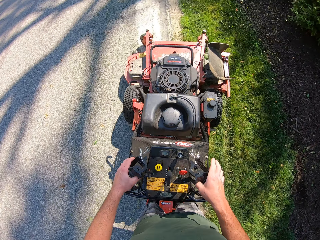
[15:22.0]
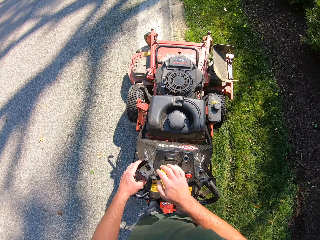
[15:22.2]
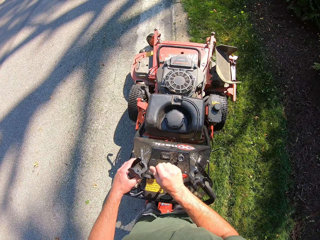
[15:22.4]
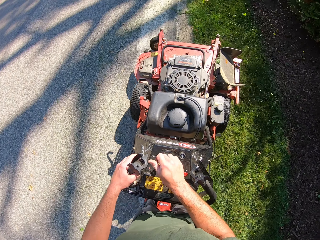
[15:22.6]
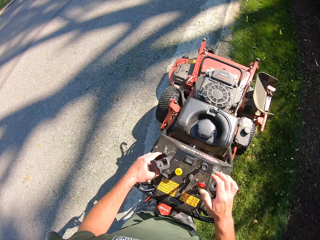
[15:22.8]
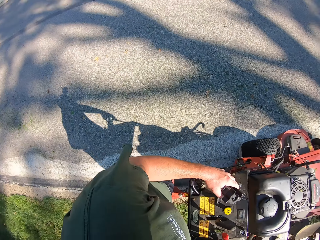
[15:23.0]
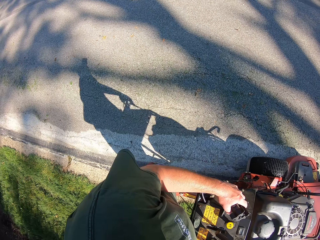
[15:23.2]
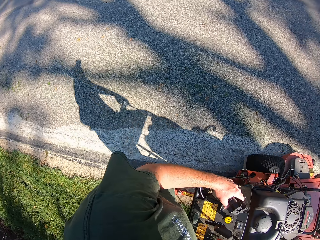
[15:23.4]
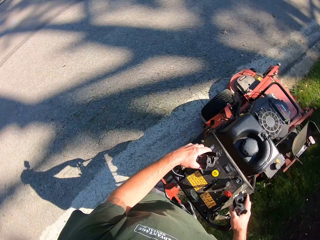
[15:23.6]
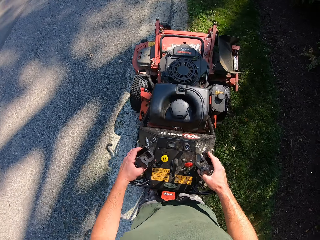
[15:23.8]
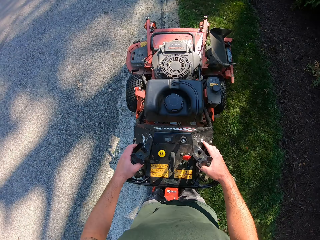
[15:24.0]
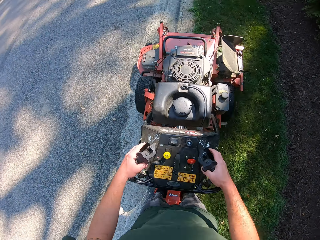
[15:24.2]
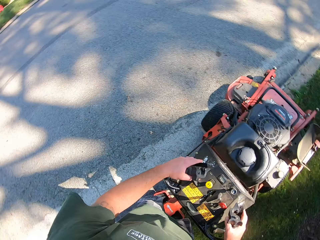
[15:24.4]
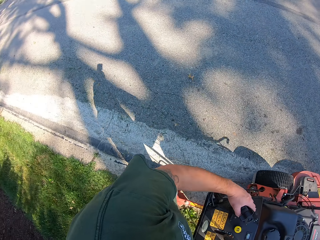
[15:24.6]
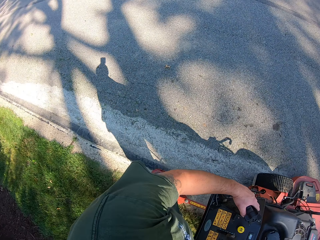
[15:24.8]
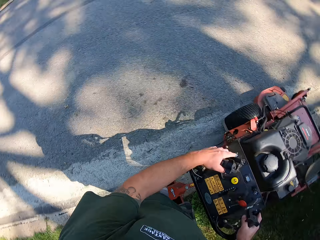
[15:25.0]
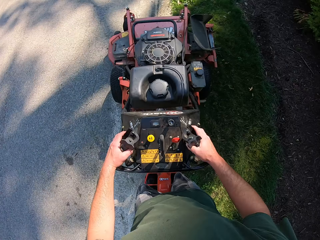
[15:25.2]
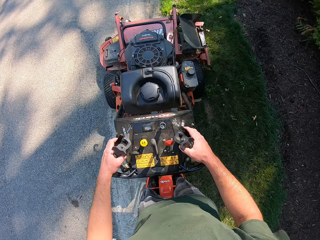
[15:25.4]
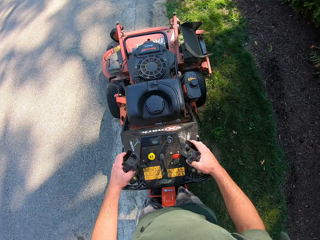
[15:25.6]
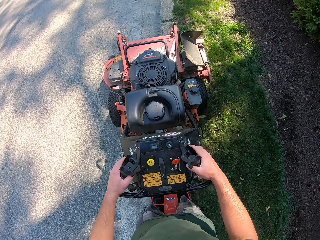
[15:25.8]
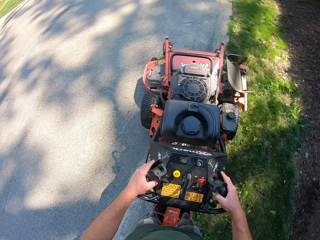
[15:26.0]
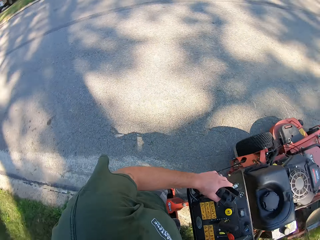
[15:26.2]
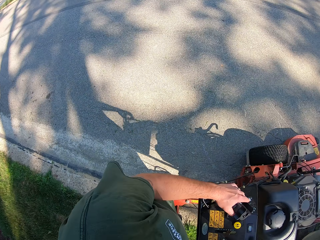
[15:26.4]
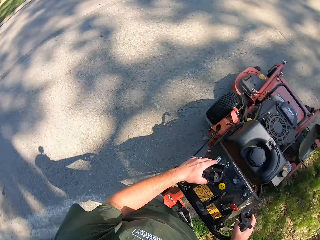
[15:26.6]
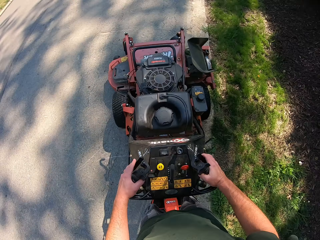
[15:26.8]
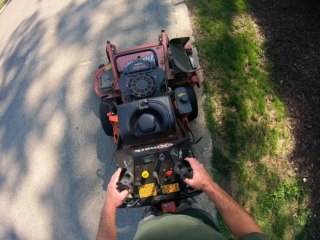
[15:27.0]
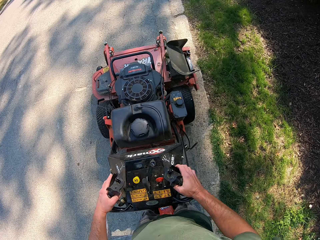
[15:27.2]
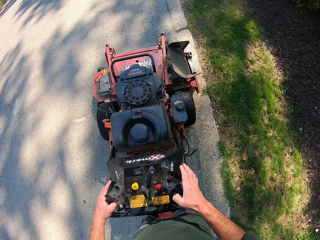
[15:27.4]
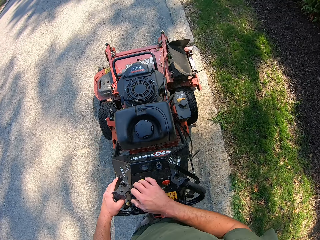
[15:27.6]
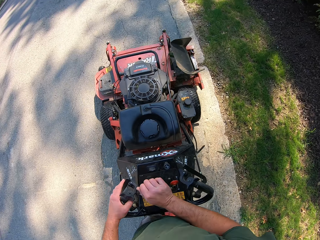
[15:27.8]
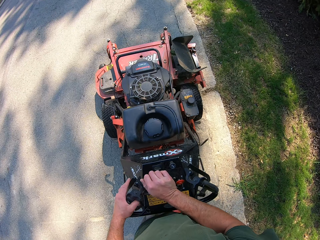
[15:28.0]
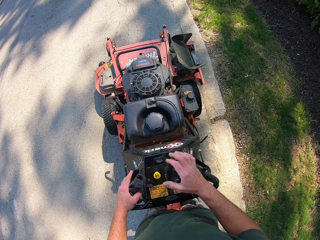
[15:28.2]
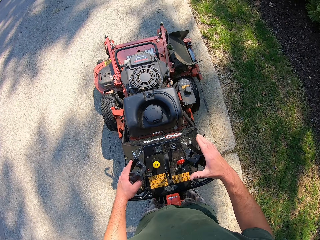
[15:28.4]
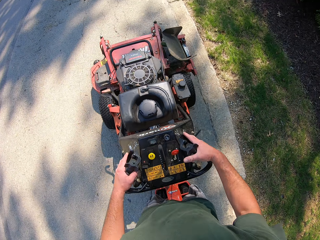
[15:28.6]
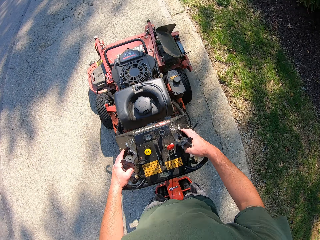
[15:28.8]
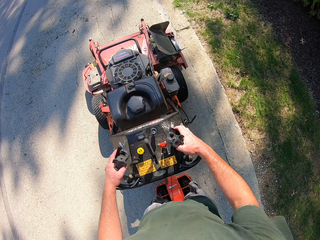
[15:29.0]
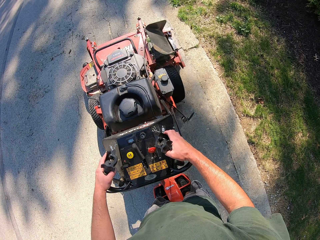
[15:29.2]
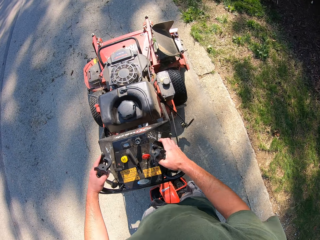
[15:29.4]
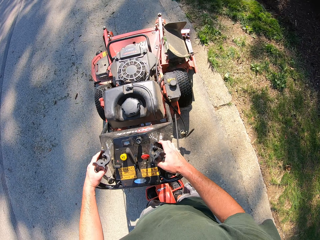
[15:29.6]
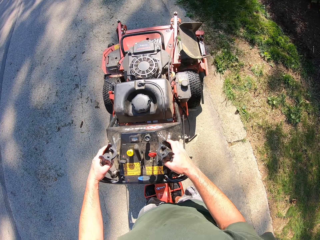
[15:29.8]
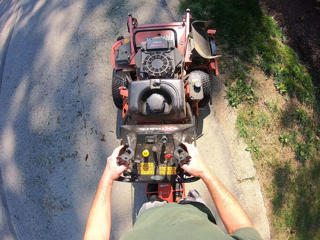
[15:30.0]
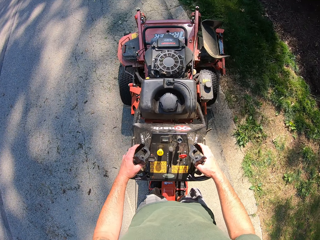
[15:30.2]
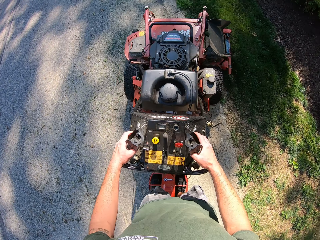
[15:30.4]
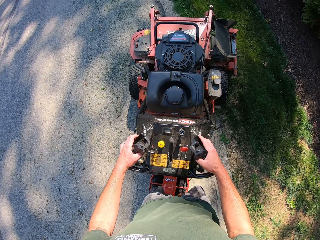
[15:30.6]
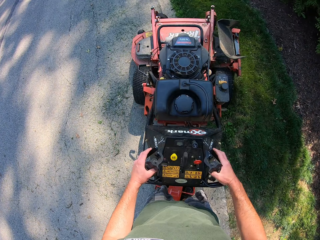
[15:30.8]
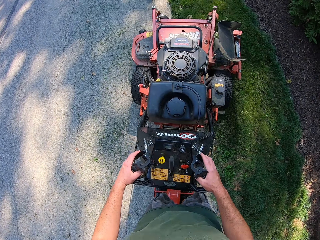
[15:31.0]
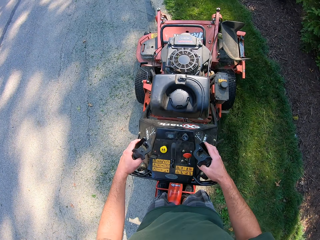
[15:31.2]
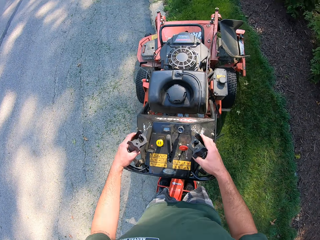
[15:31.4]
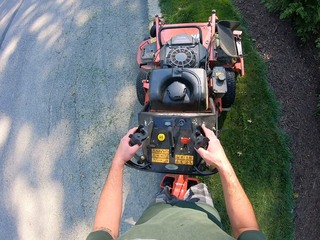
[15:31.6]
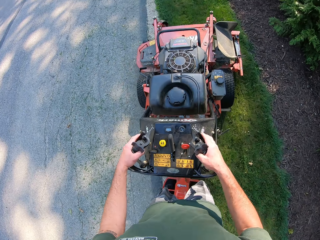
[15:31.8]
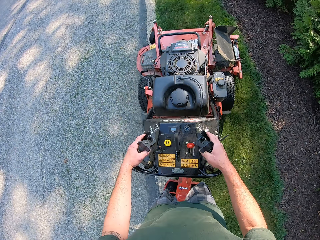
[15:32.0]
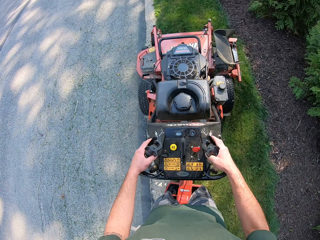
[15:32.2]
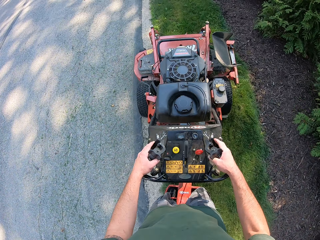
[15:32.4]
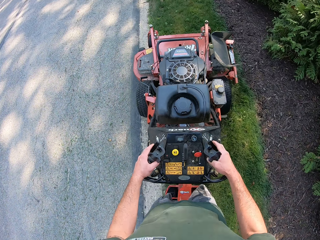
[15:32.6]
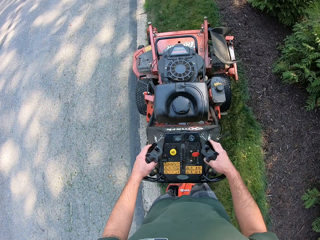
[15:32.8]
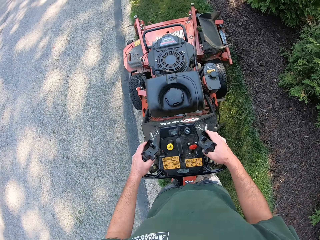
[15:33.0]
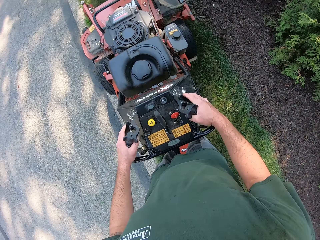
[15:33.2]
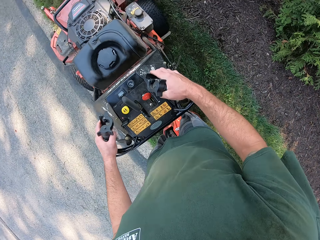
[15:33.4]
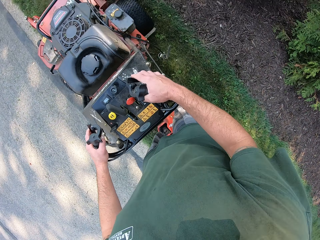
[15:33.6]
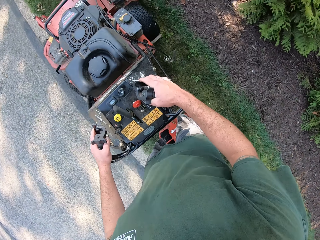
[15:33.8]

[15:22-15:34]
The camera wearer drives the lawn mower on the lawn. He pulls the gear of the lawn mower with his right hand. He grabs the steering handle of the lawn mower with his right hand. He looks around. He cuts the grass with the ride-on lawn mower on the ground. He looks around. He cuts the grass with the ride-on lawn mower on the ground. He drives the lawn mower on the tarred road. He looks around. He pushes the gear of the lawn mower with his right hand. He grabs the steering handle of the lawn mower with his right hand. He drives the lawn mower on the lawn. He cuts the grass with the ride-on lawn mower on the ground.

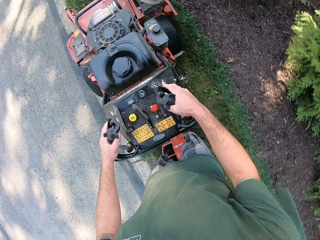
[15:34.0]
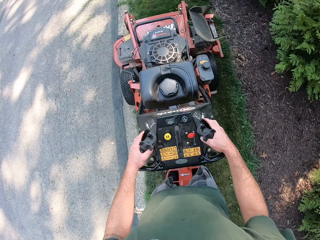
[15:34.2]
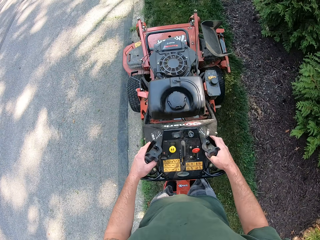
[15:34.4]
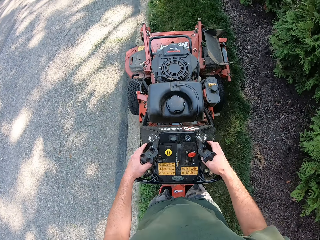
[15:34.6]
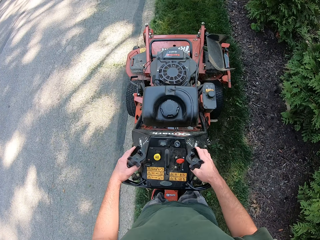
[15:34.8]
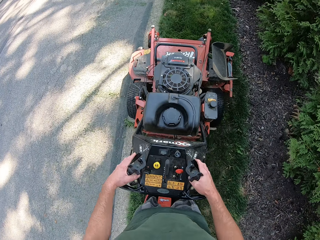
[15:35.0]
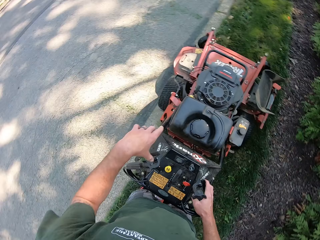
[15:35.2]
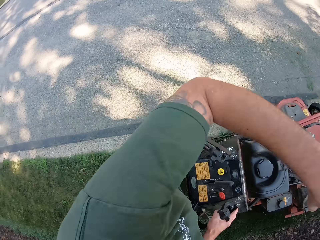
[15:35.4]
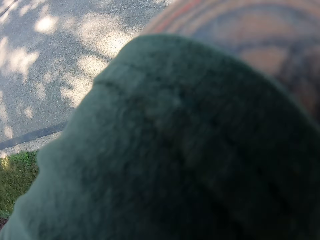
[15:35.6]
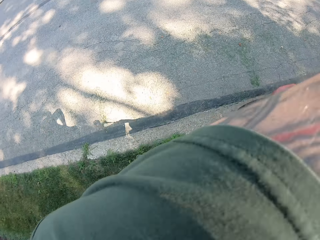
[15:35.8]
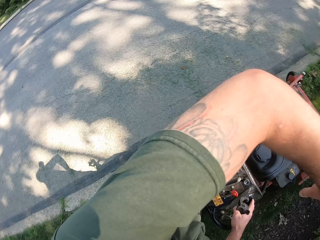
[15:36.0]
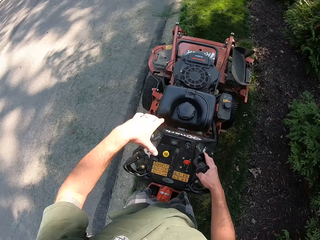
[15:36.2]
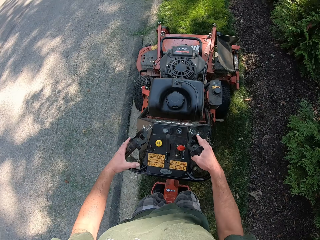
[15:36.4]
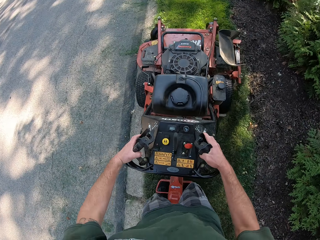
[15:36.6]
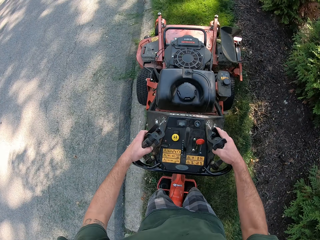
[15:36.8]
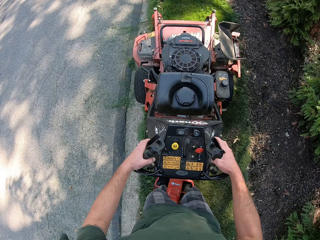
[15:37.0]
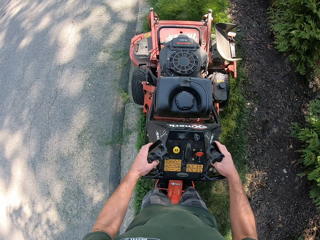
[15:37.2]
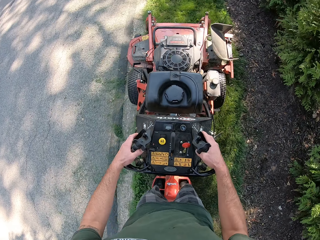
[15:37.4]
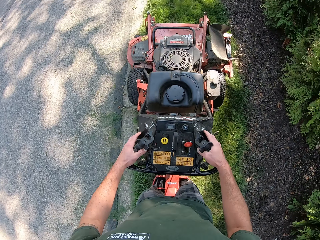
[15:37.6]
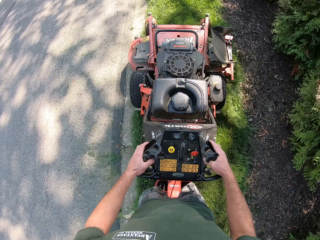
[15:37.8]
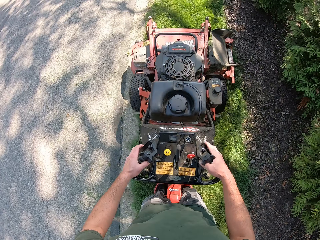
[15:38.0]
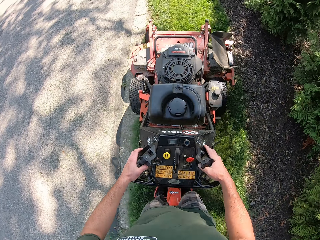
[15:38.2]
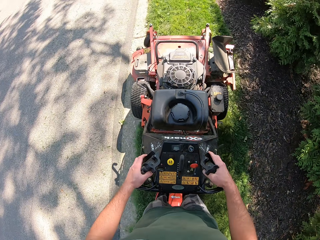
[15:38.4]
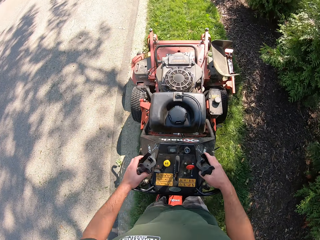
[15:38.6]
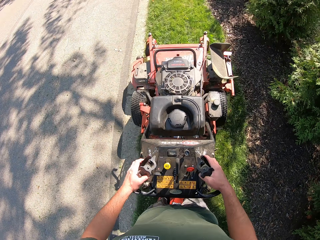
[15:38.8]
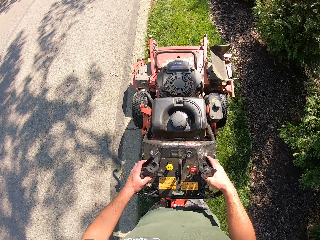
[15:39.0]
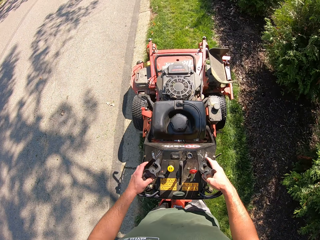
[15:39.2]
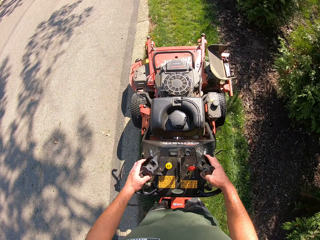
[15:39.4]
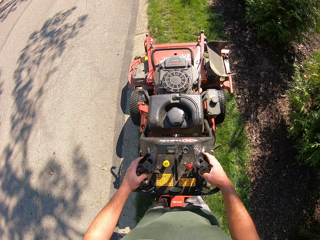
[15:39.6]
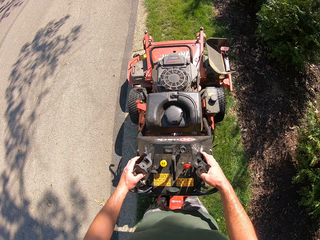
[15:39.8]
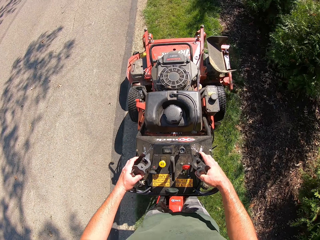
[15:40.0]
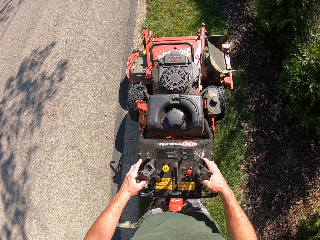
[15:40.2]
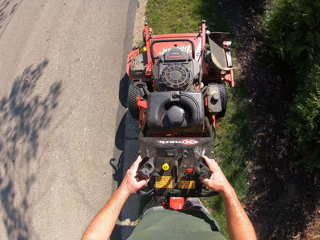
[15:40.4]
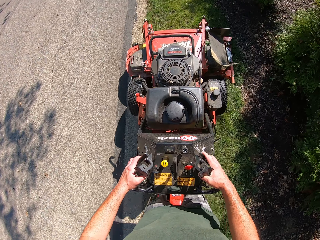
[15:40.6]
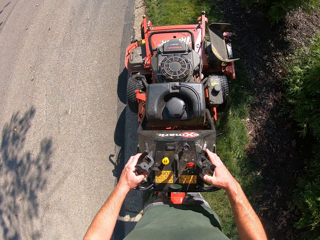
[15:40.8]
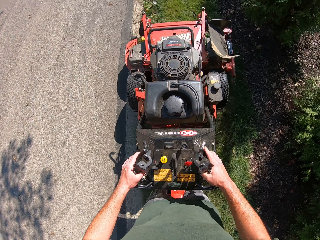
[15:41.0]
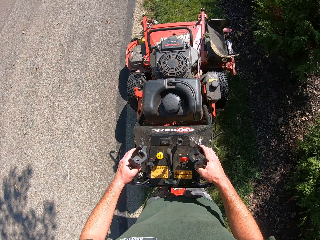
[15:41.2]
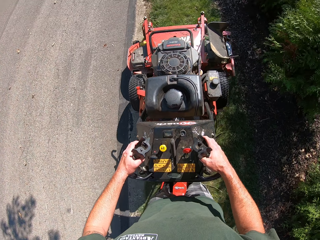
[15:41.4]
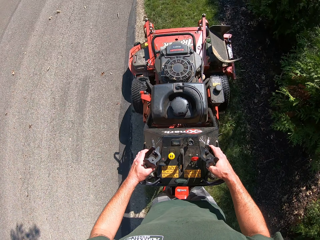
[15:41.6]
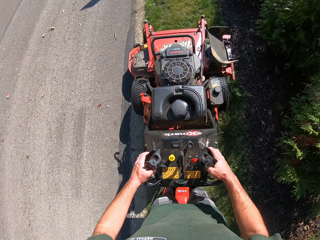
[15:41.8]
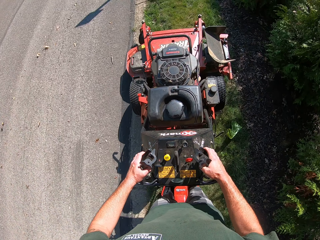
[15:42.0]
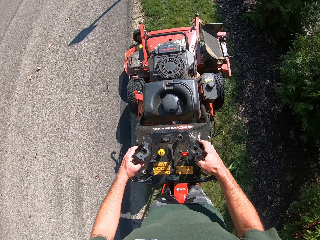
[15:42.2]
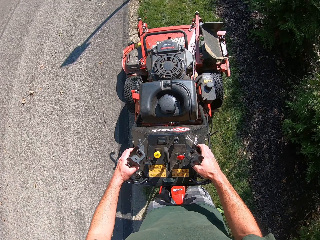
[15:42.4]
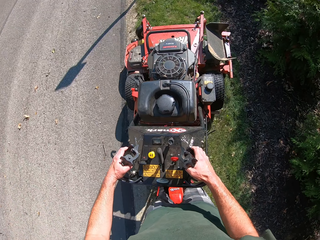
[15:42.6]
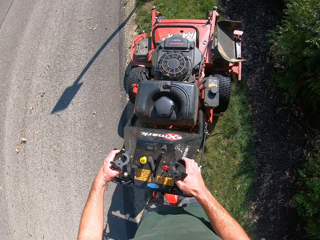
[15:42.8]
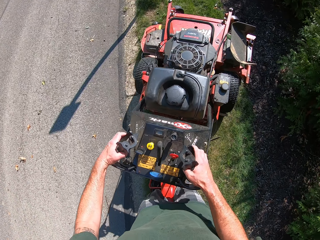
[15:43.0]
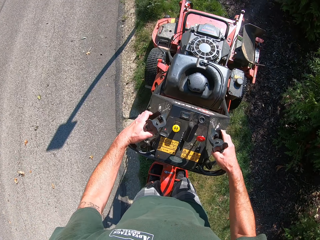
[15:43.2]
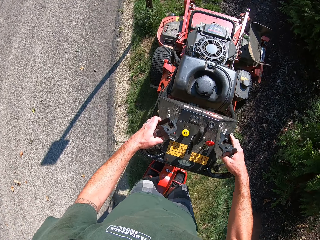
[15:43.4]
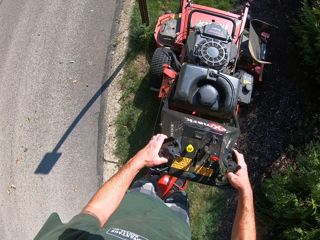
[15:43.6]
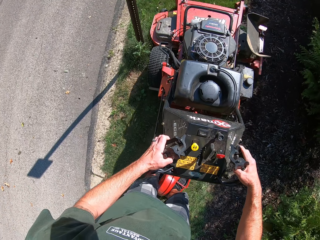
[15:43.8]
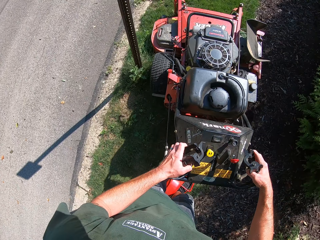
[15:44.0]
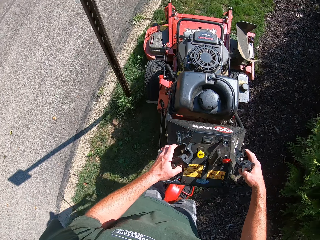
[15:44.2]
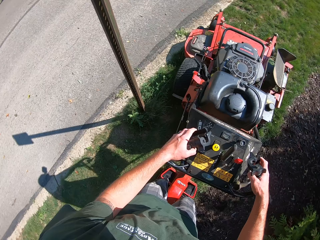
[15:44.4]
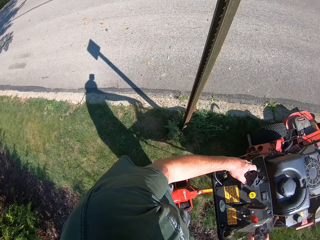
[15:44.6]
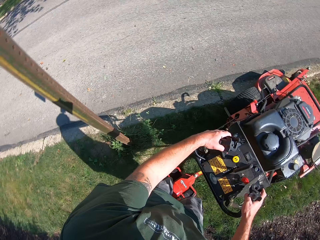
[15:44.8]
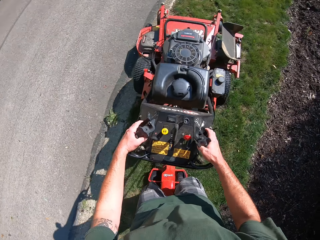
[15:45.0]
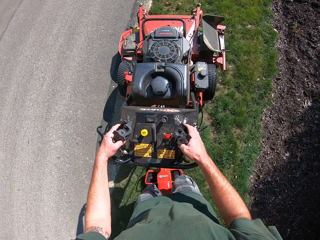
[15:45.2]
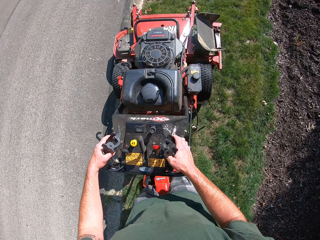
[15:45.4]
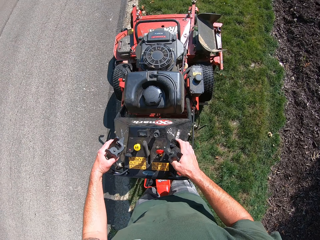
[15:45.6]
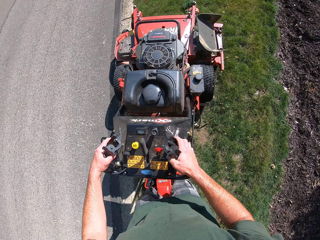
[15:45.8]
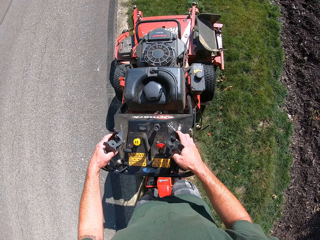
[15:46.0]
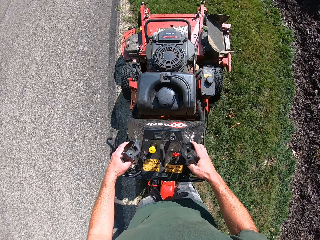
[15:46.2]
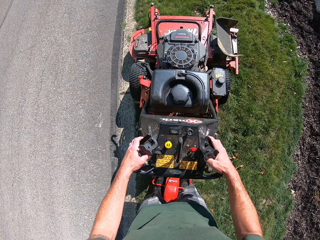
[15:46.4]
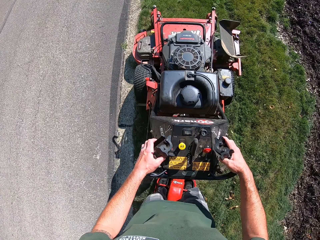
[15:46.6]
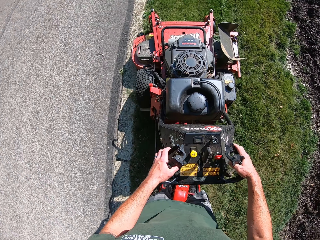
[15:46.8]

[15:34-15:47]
The camera wearer raises his left arm towards his face. He cleans his face with his left arm. He lowers his left hand on the handle of the lawn mower steering. He holds the ride-on lawn mower with both hands. He cuts the grass with the ride-on lawn mower on the ground. He looks around. He cuts the grass with the ride-on lawn mower on the ground.
